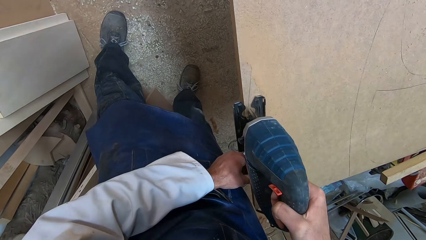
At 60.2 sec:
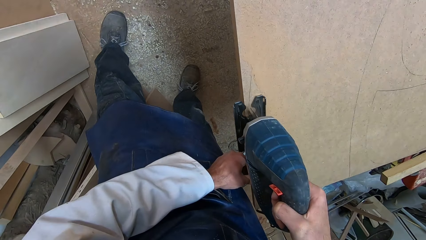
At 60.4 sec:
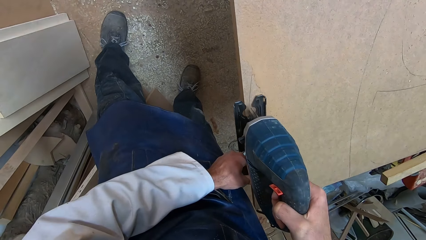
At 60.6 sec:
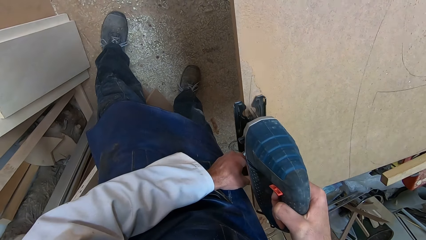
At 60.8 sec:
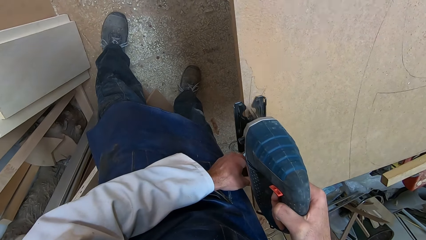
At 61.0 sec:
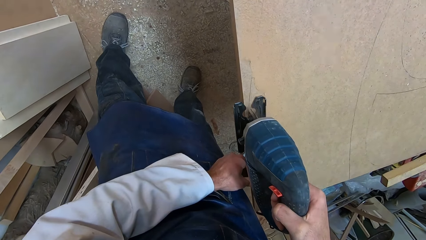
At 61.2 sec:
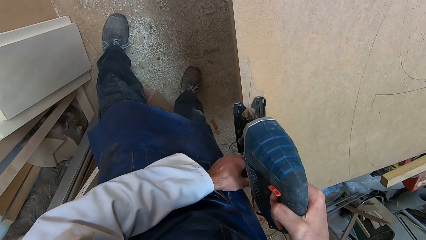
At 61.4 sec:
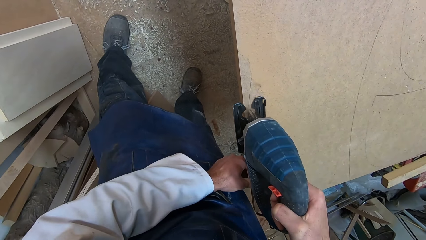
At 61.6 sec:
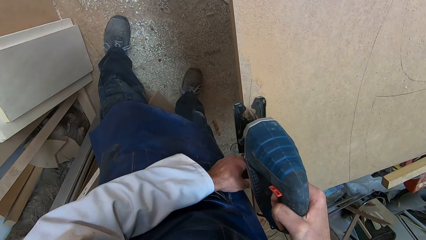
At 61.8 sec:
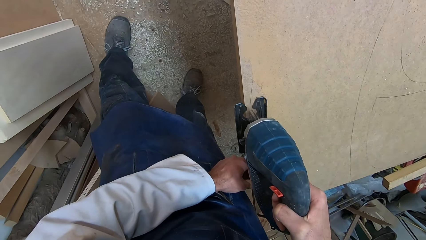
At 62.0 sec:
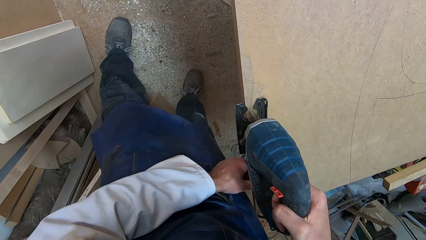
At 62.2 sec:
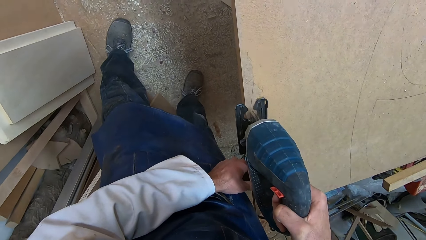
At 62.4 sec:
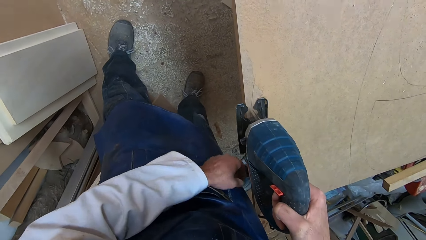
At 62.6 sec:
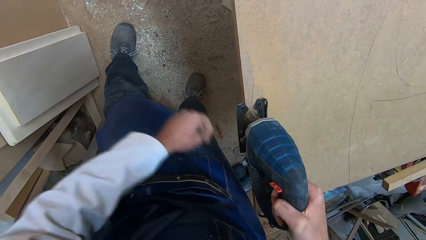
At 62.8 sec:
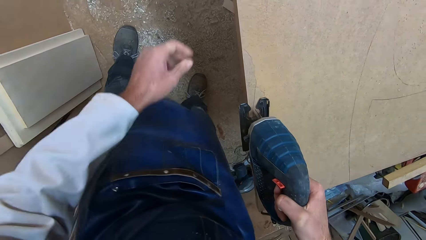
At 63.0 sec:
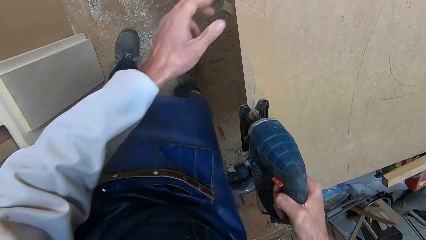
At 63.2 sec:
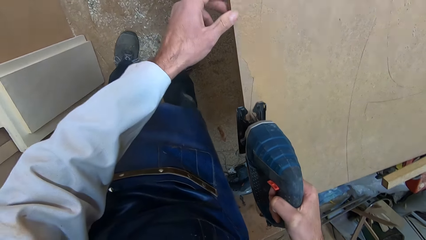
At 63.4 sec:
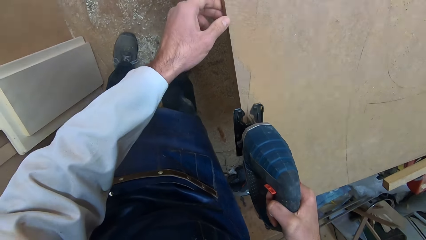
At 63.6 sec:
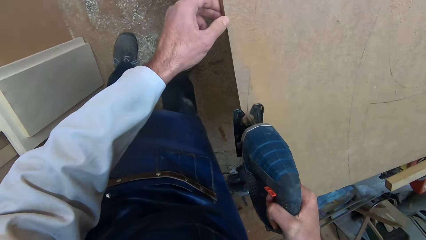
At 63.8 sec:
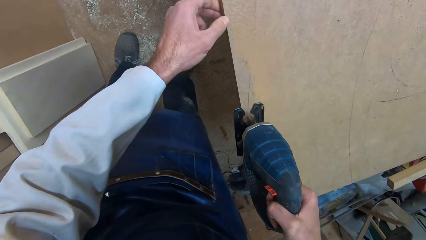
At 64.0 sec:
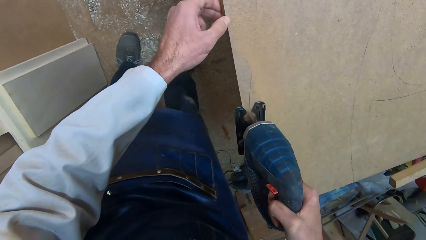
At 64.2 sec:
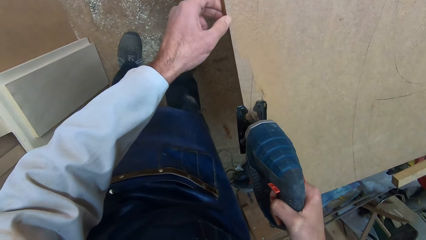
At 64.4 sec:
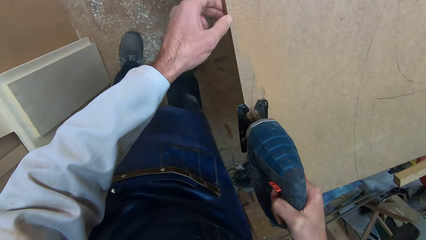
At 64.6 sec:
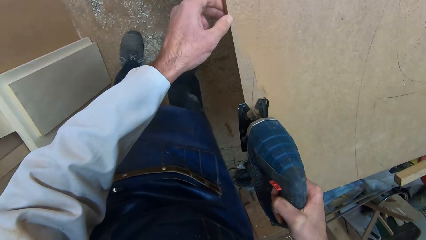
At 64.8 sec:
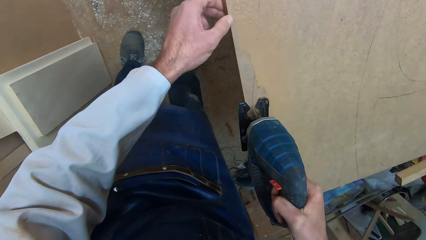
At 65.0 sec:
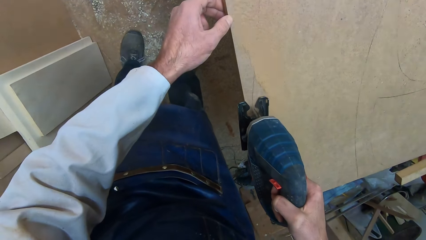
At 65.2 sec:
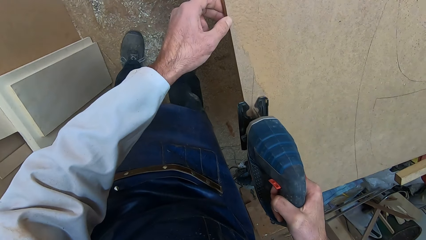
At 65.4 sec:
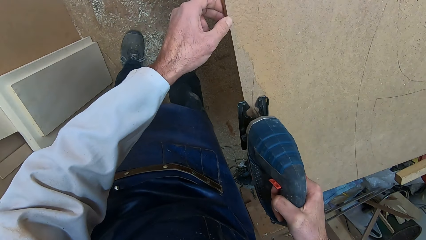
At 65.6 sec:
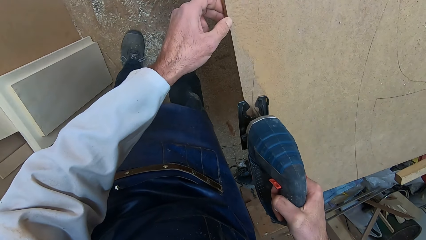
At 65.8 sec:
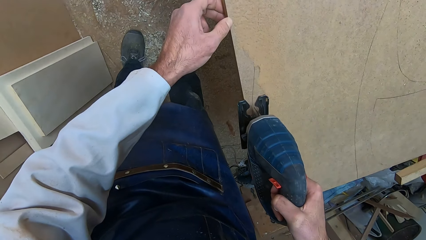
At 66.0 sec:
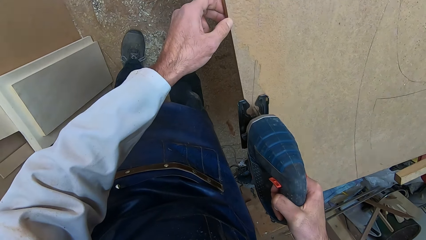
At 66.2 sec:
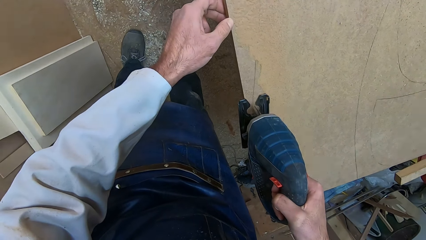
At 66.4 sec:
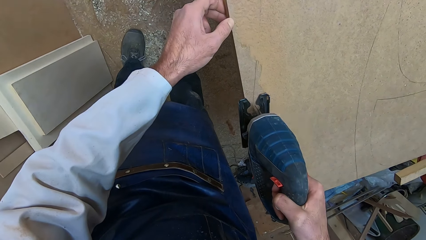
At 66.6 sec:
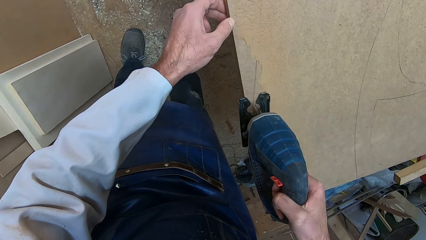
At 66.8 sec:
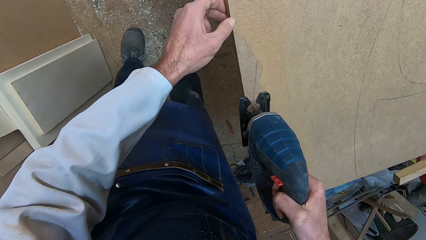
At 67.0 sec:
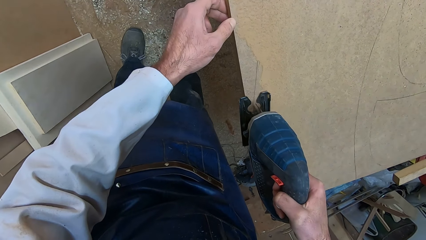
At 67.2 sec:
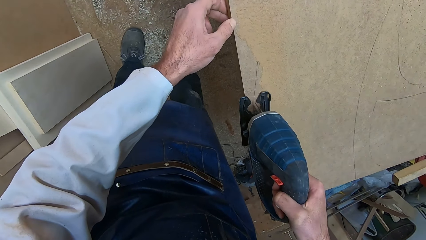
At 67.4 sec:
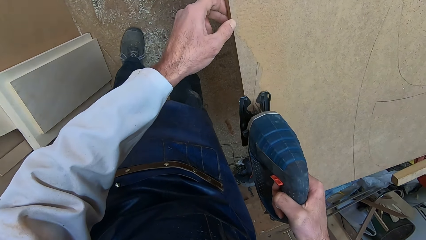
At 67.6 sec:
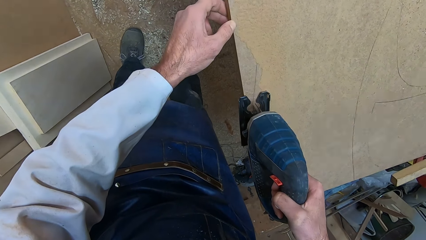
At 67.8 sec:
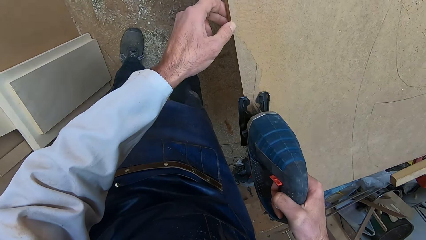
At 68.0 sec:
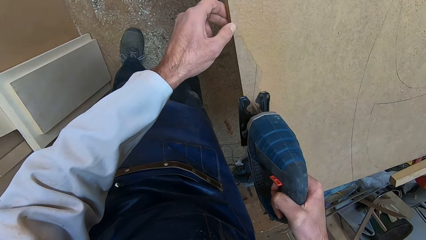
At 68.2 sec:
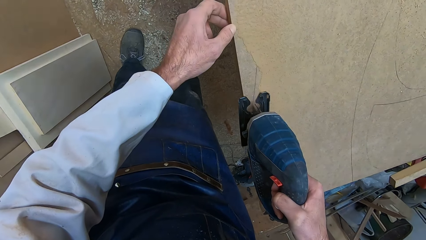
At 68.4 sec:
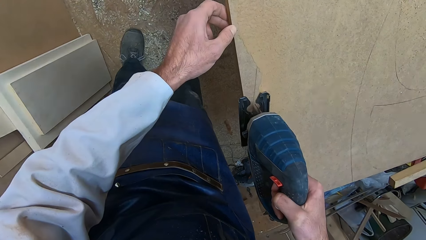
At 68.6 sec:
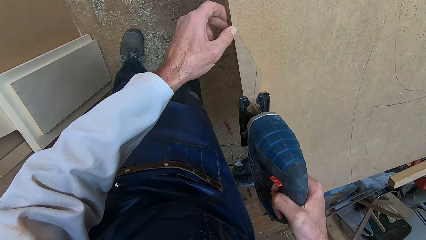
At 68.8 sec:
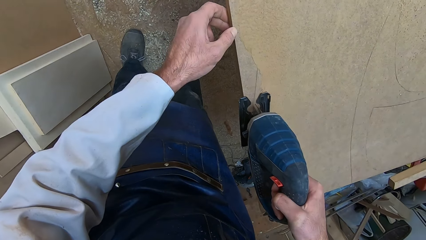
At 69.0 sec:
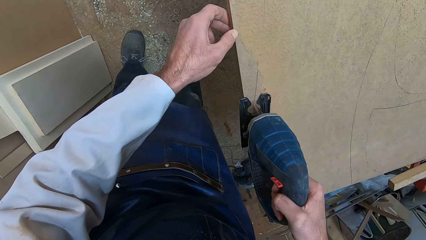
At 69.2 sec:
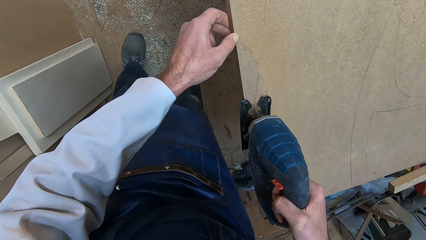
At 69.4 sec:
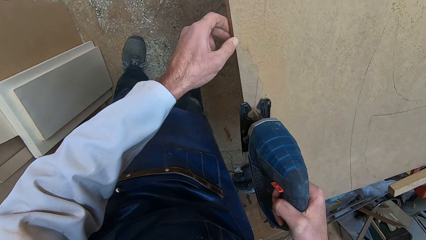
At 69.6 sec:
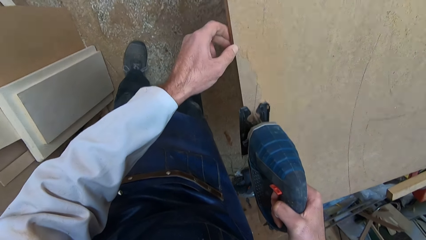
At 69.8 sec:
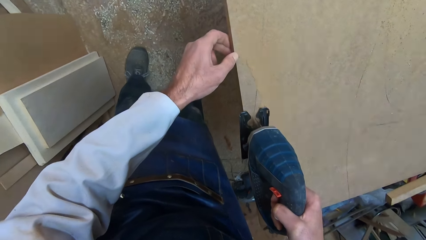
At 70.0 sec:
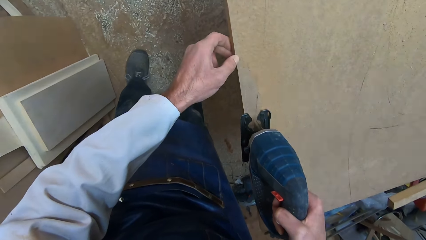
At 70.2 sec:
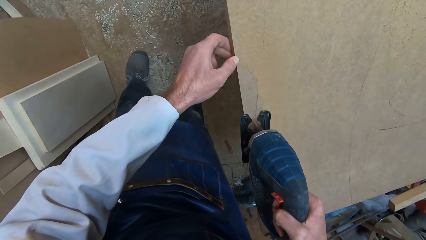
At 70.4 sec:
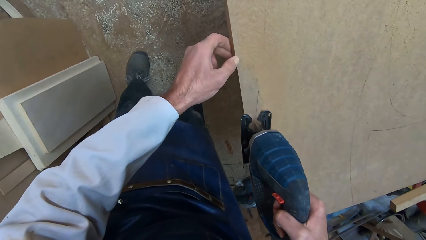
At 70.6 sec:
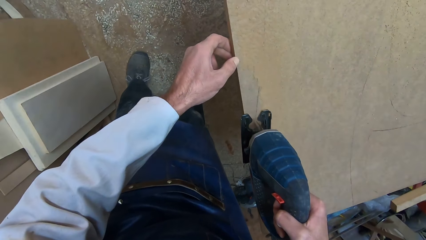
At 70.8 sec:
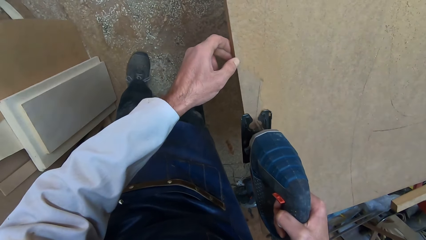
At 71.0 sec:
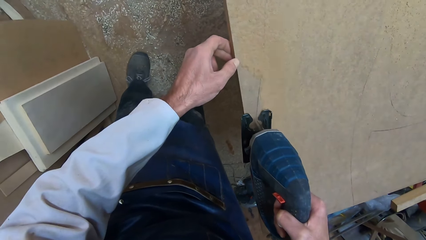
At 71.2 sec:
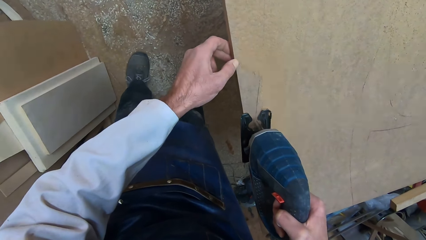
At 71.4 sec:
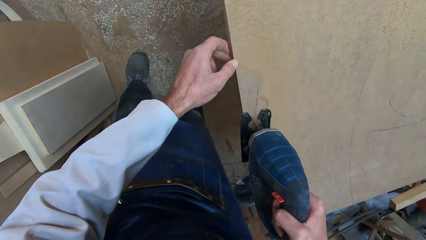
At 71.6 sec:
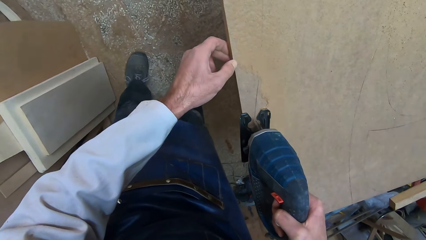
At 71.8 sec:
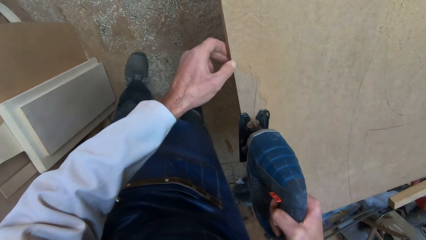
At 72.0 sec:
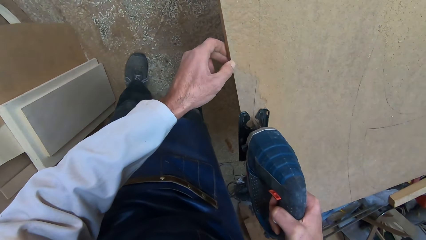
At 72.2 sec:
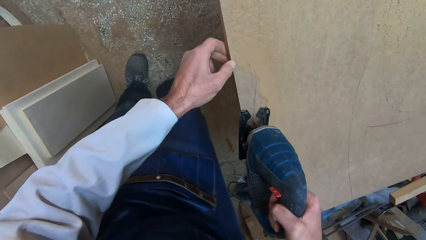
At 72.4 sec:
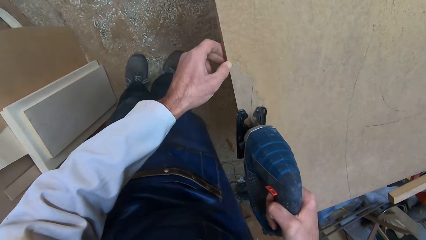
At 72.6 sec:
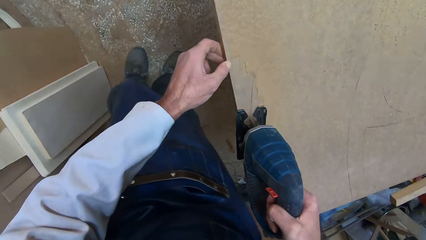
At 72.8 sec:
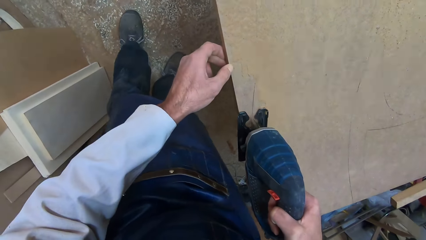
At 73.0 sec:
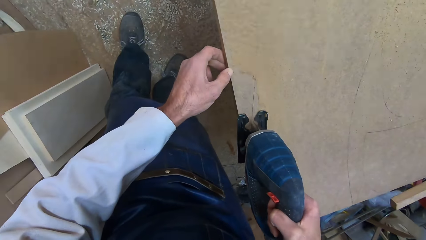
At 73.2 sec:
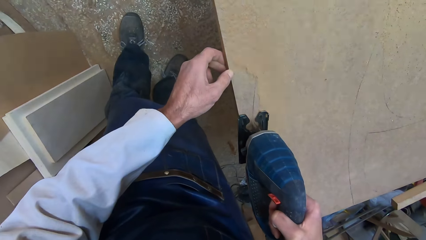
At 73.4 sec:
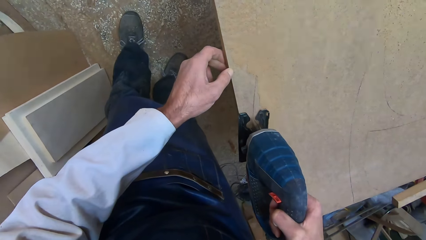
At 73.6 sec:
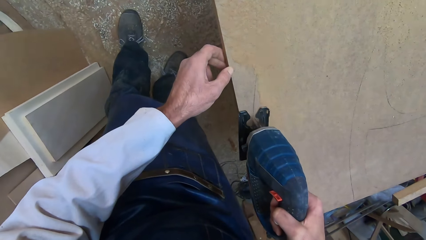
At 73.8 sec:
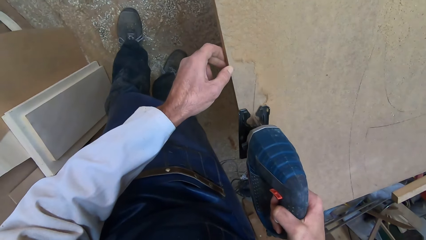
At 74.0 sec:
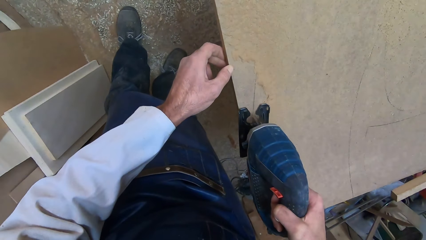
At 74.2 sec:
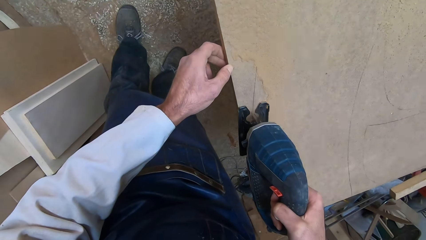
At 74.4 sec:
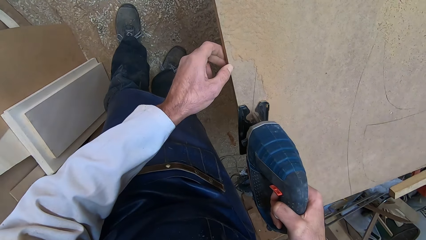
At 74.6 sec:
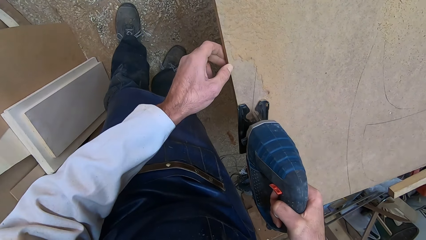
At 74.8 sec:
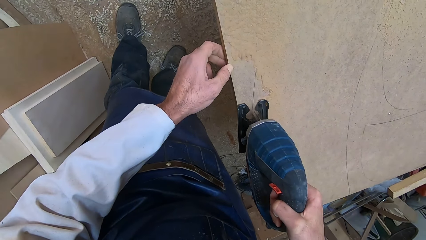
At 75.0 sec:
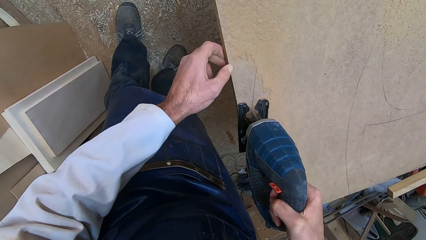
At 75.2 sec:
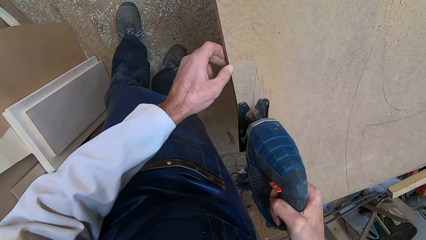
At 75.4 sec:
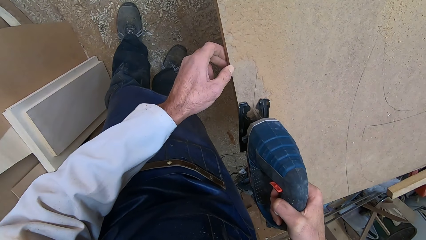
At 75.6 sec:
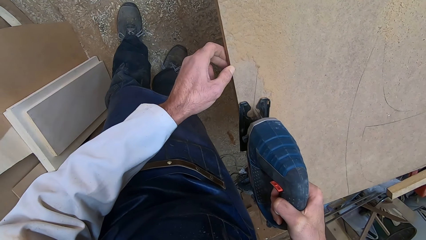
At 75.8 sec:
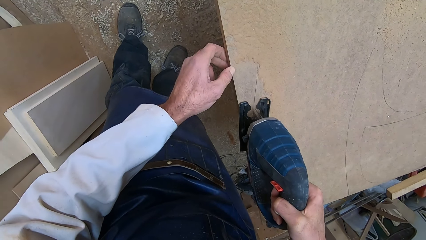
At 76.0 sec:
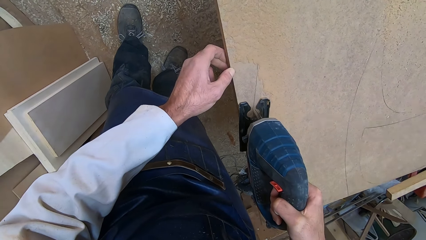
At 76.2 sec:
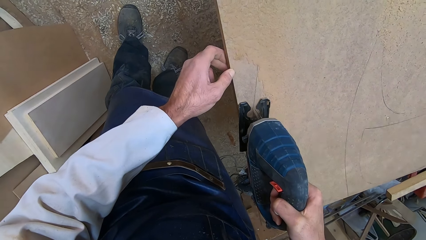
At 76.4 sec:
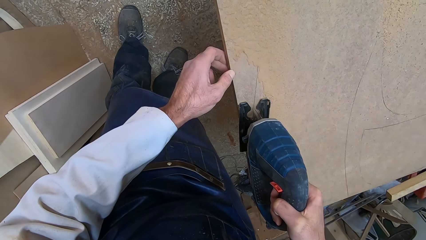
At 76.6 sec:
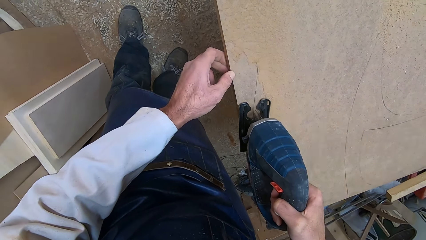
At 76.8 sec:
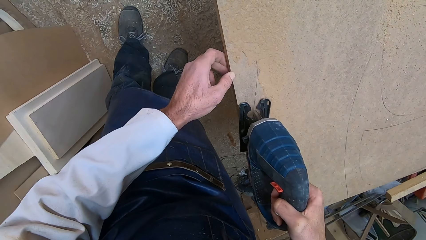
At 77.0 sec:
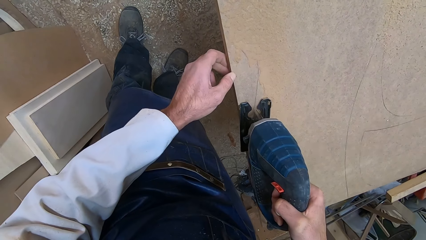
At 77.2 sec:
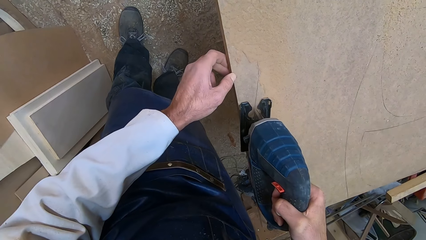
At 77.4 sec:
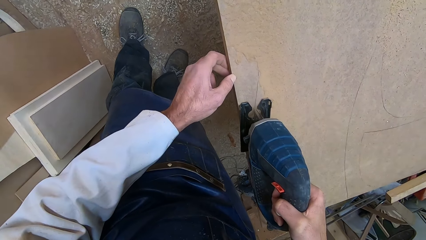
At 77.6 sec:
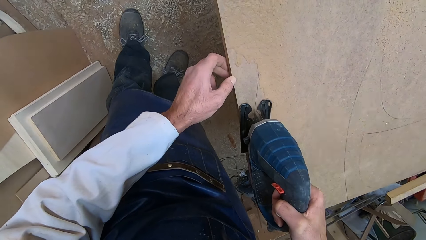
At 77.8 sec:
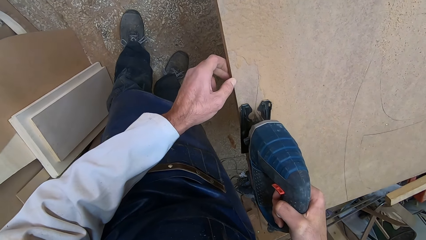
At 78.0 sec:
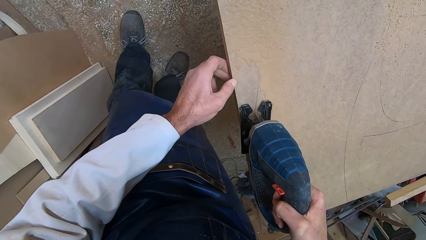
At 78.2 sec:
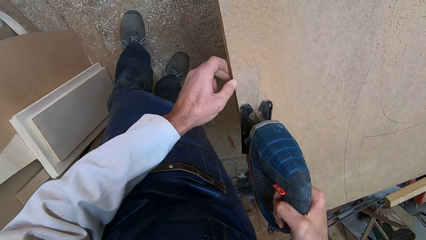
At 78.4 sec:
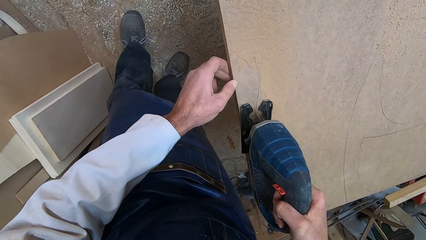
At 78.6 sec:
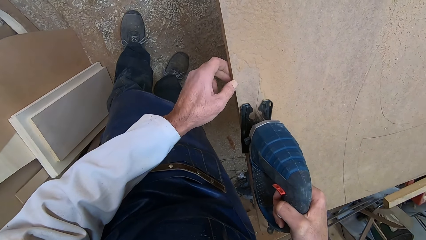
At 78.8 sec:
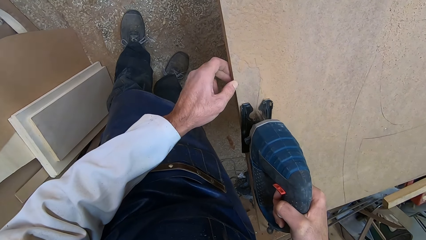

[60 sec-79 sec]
The camera wearer passes his left hand over the wood. He holds the wood with his left hand. He makes a step forward again.
